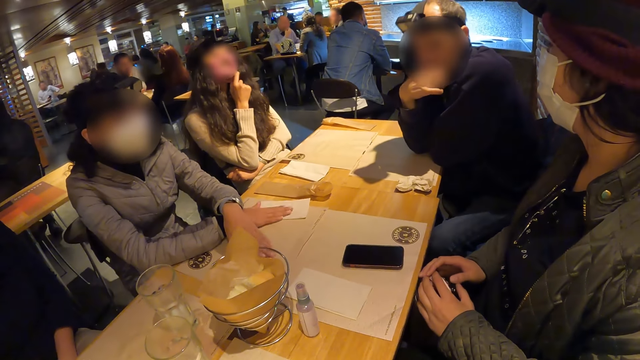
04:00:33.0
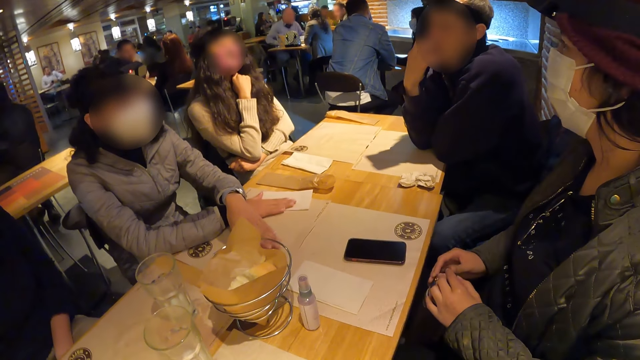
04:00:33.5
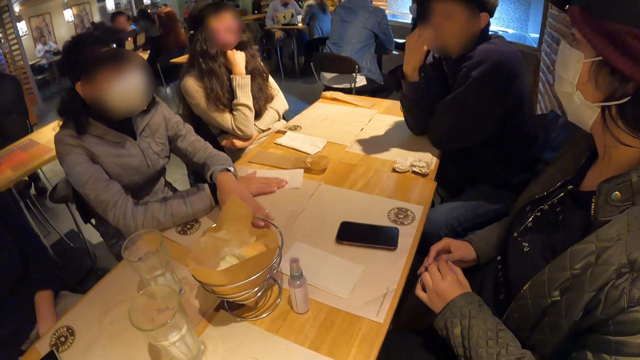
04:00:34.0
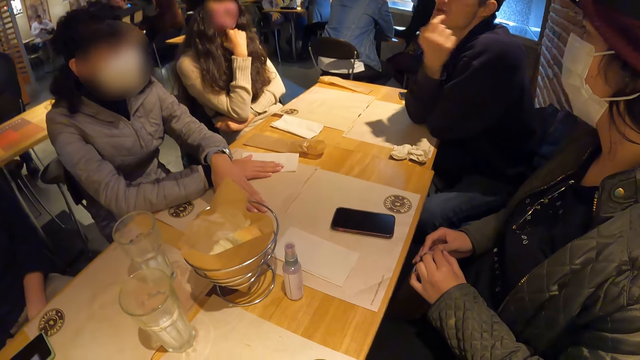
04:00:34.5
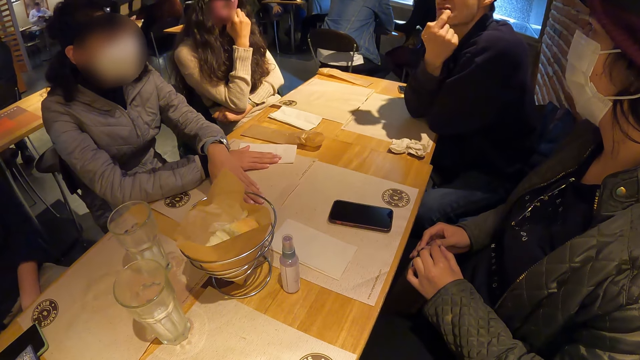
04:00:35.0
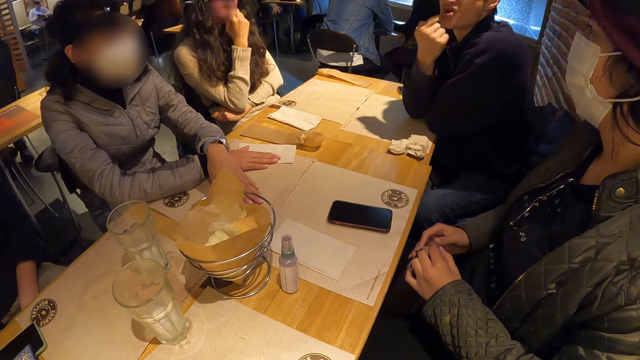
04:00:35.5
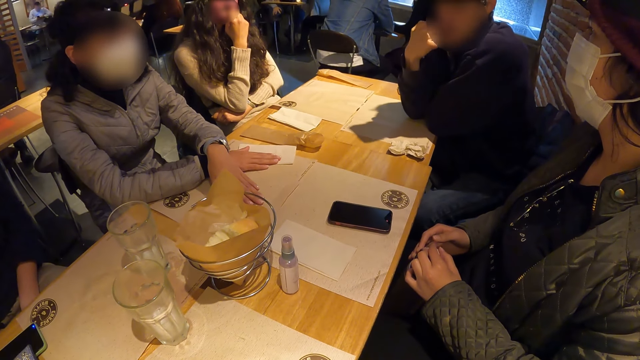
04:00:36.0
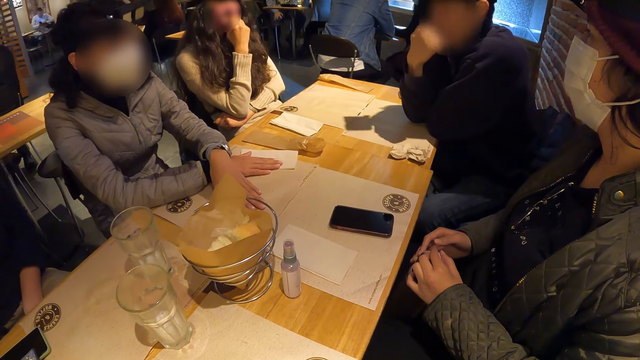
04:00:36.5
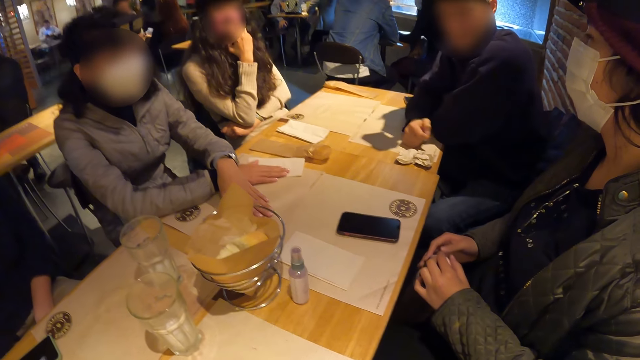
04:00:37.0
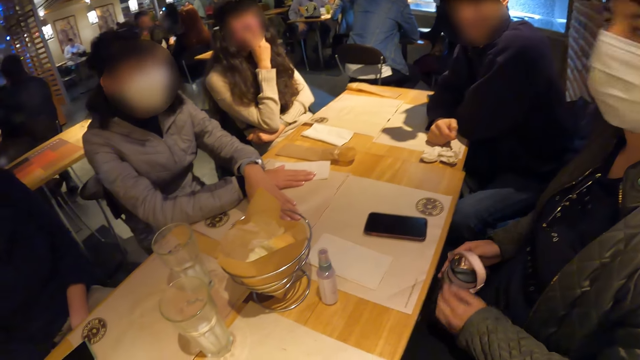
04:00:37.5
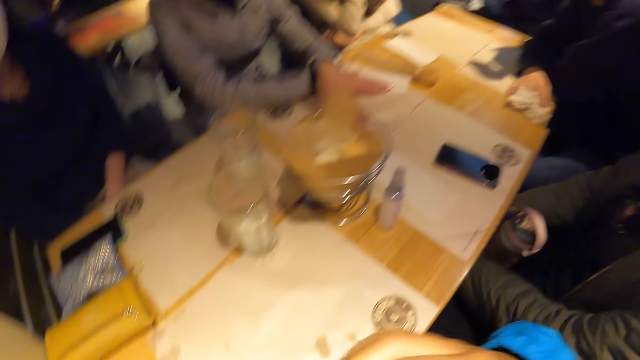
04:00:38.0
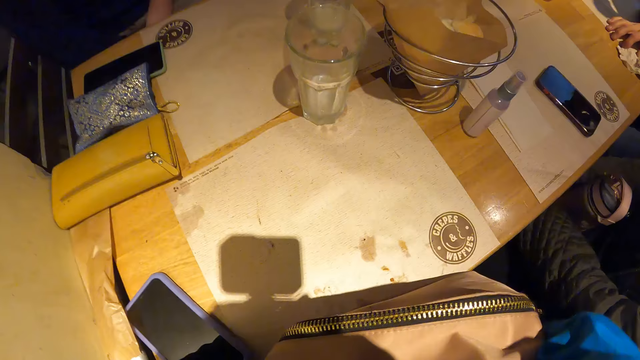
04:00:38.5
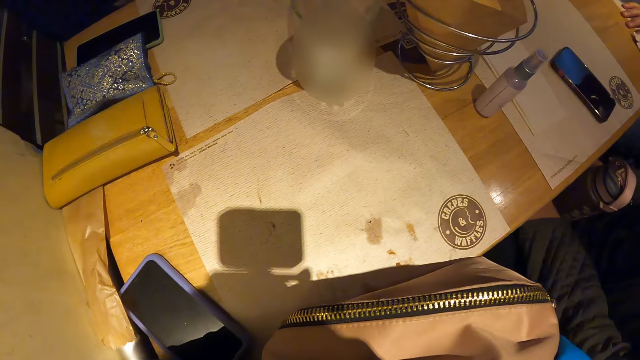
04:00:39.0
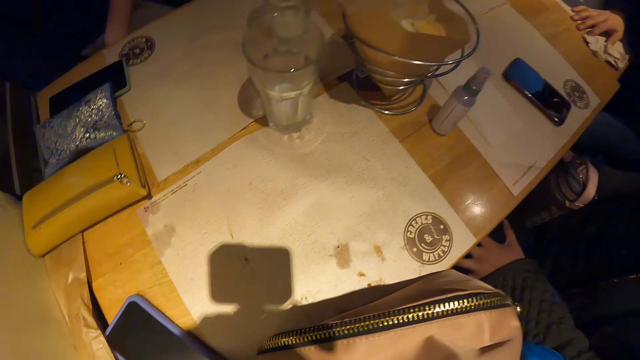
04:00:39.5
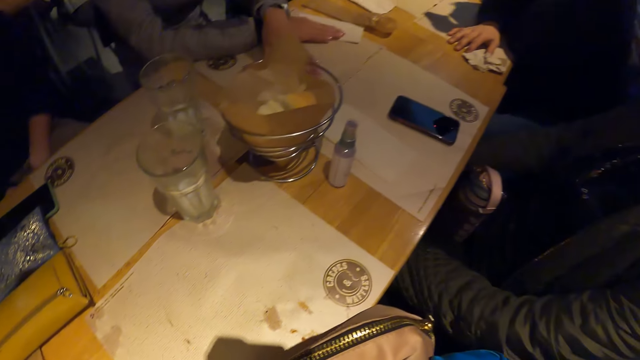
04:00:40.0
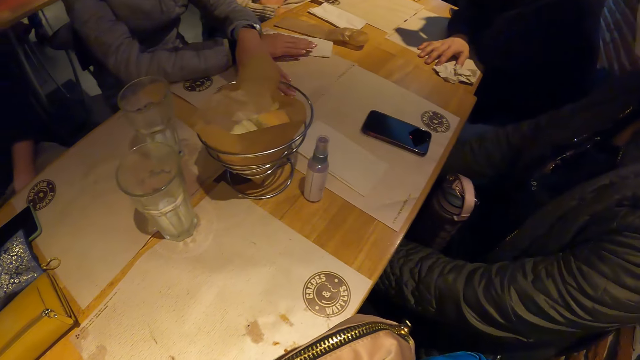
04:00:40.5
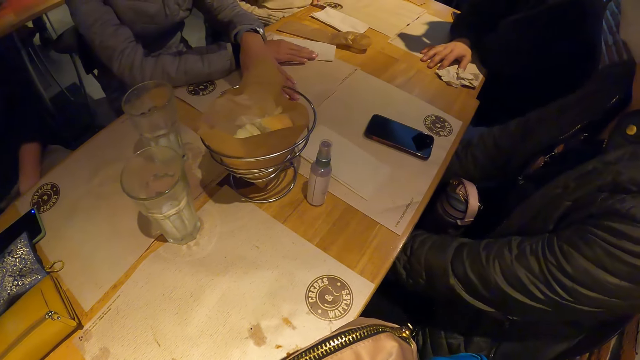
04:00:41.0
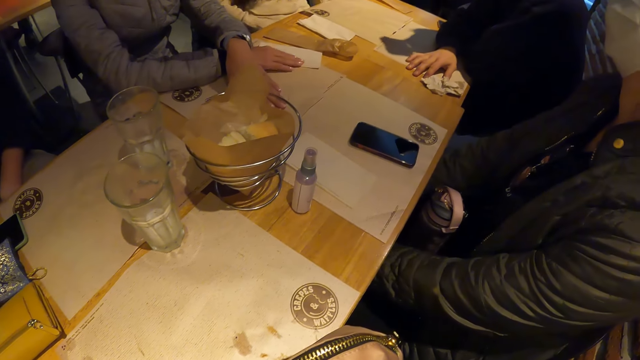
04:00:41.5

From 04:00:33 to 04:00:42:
The camera wearer looks at a man.

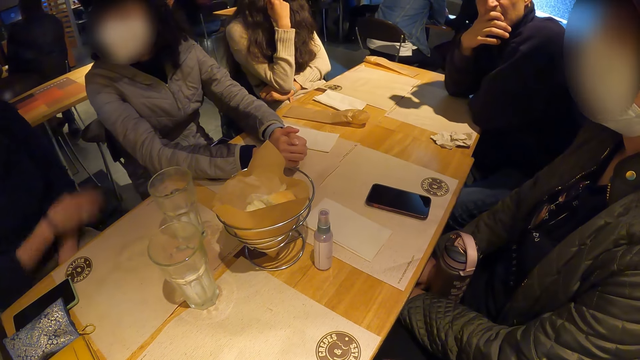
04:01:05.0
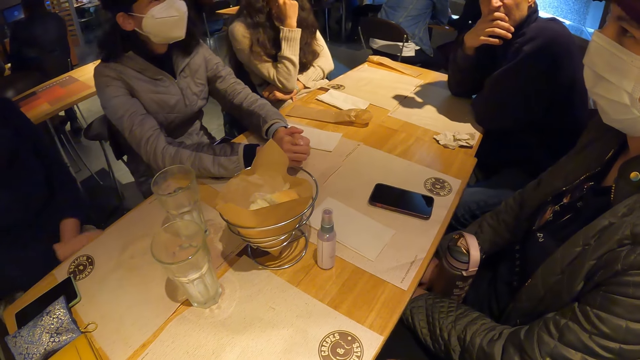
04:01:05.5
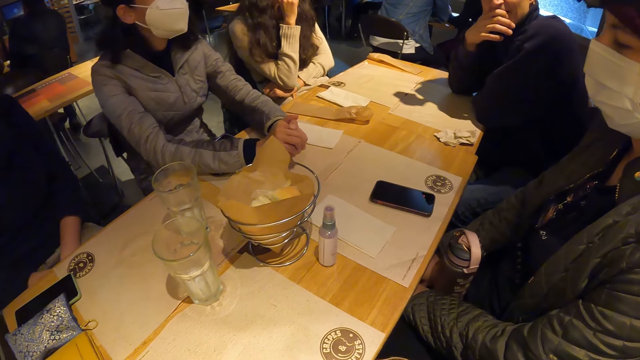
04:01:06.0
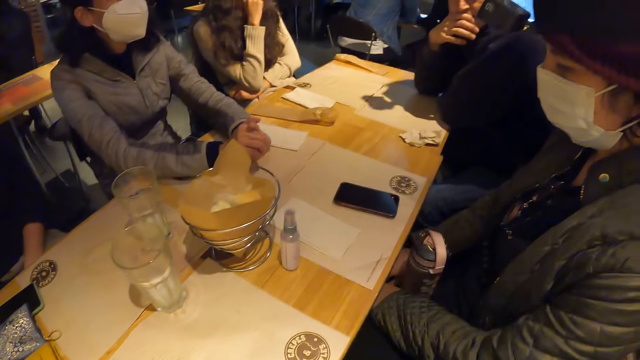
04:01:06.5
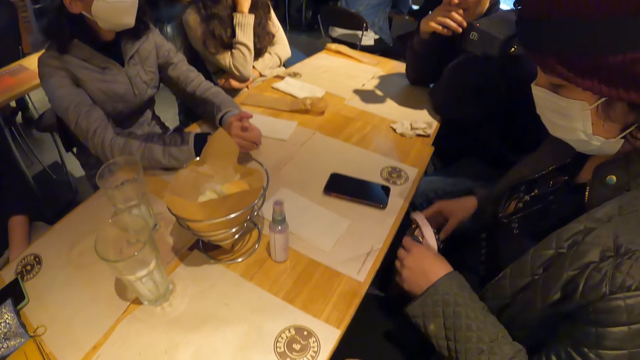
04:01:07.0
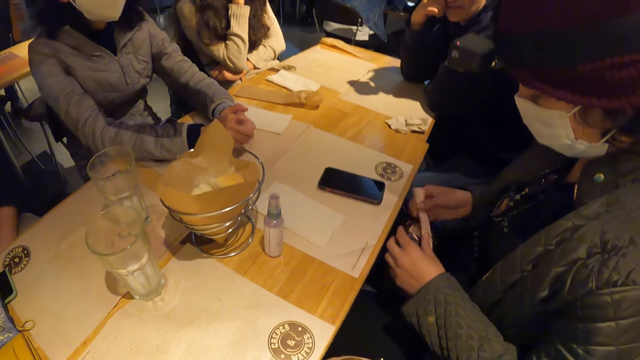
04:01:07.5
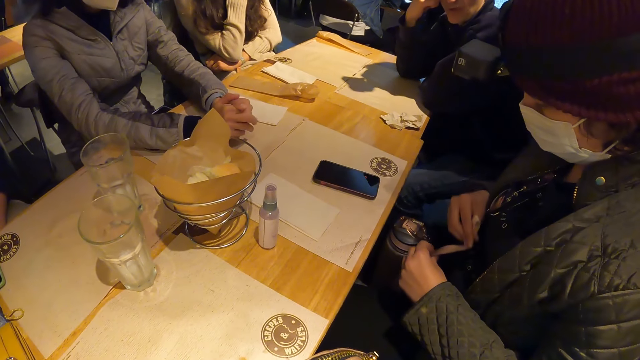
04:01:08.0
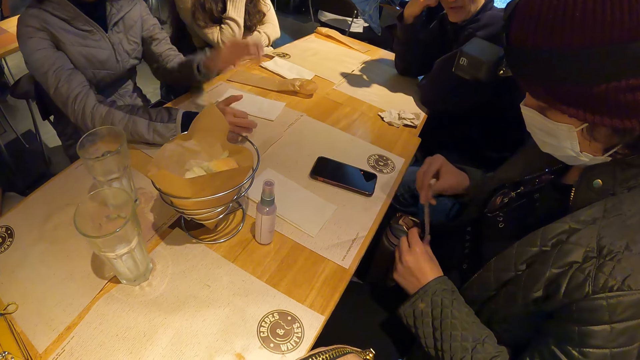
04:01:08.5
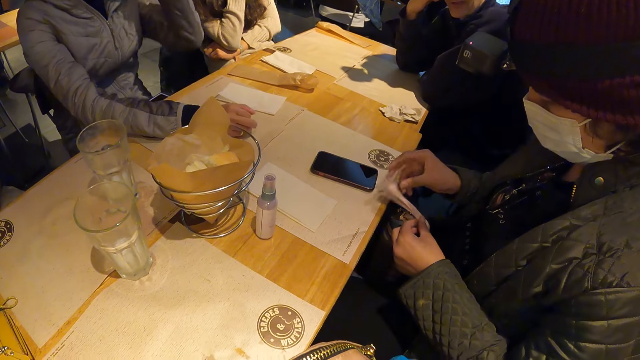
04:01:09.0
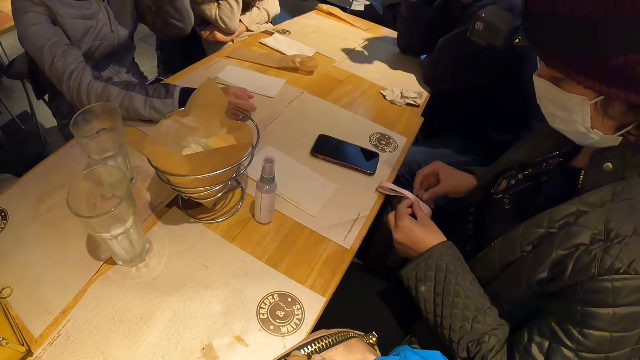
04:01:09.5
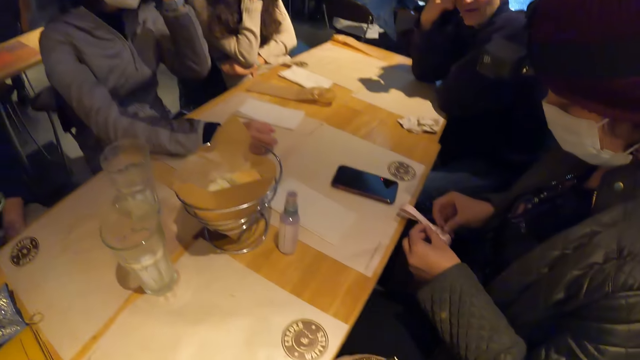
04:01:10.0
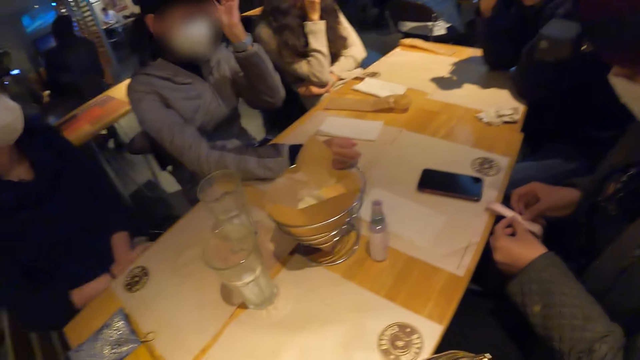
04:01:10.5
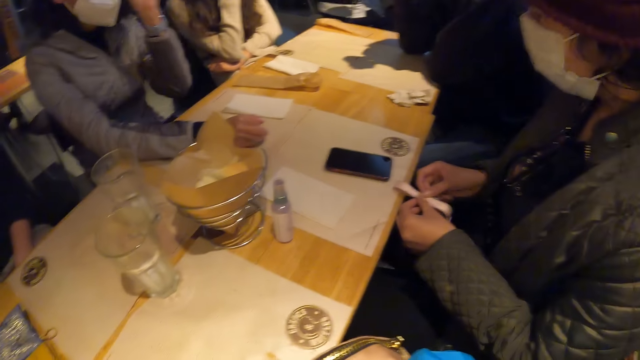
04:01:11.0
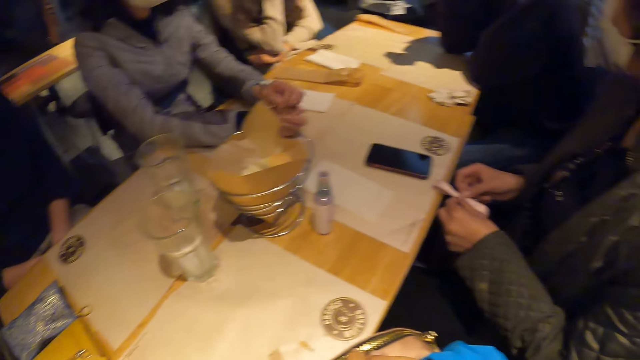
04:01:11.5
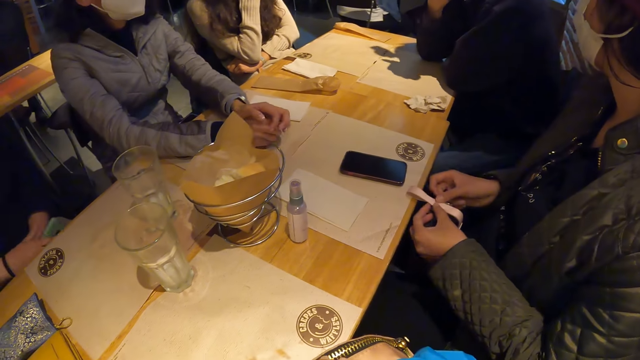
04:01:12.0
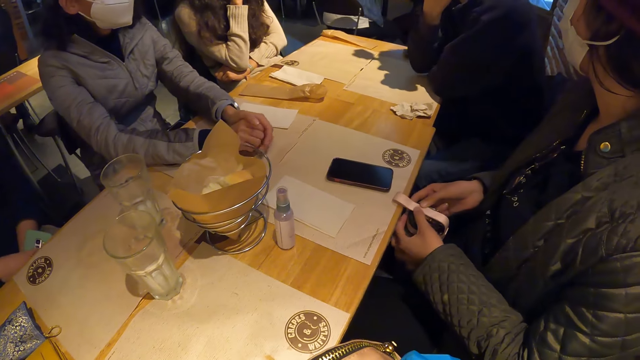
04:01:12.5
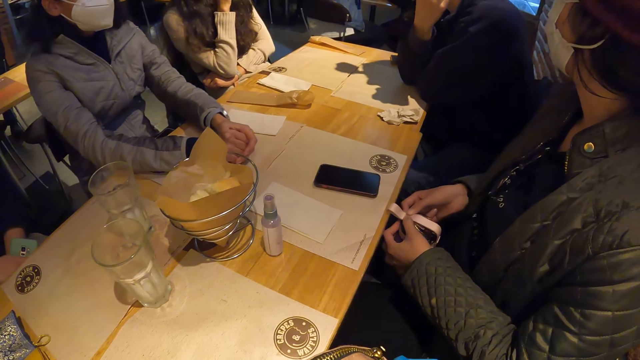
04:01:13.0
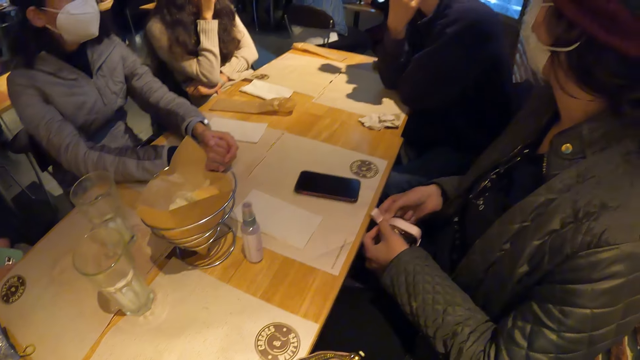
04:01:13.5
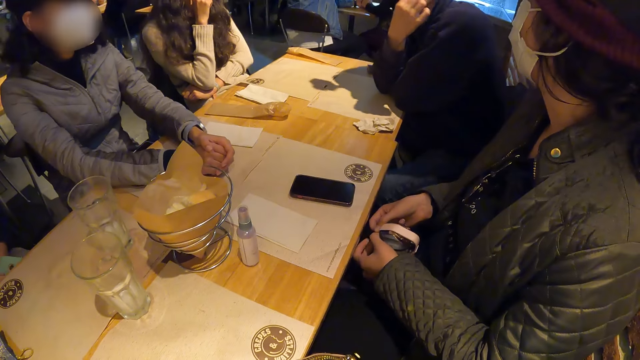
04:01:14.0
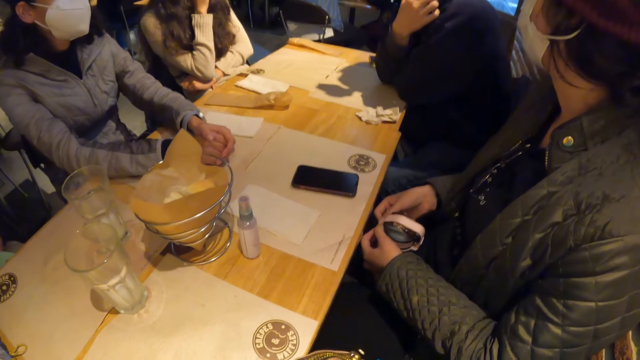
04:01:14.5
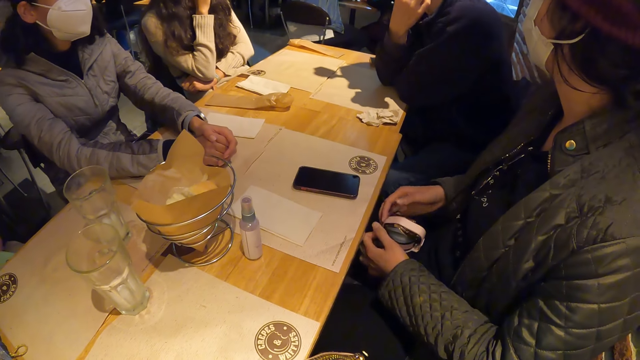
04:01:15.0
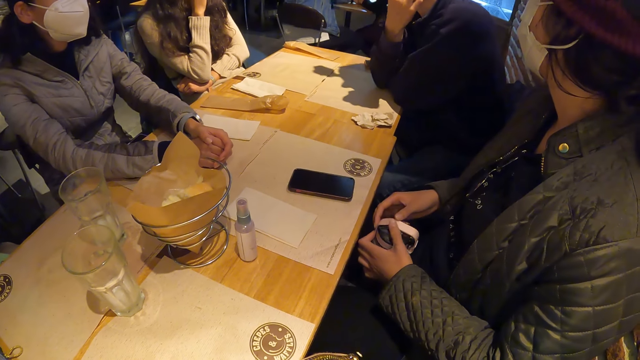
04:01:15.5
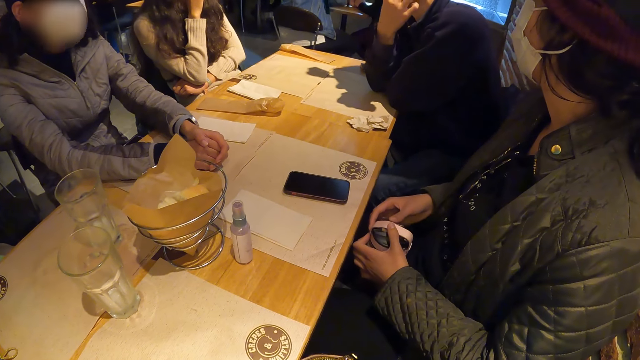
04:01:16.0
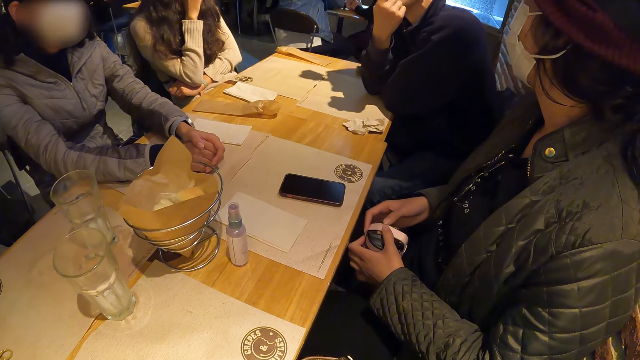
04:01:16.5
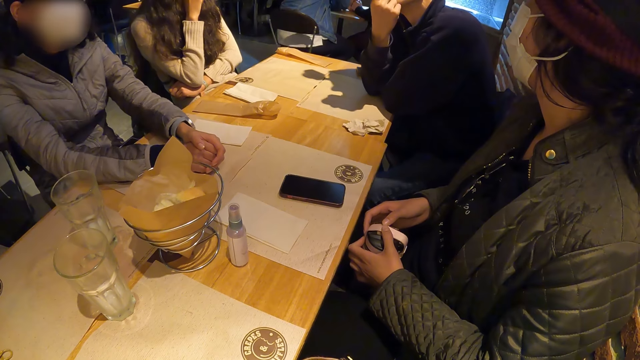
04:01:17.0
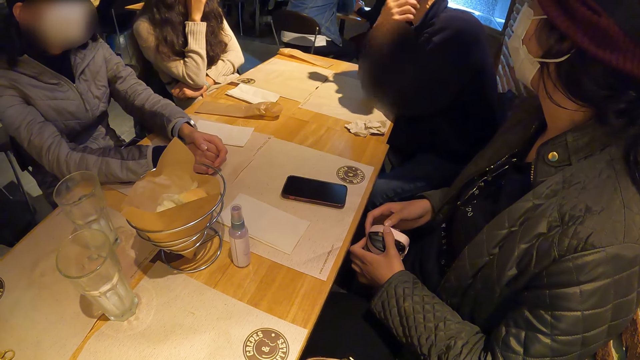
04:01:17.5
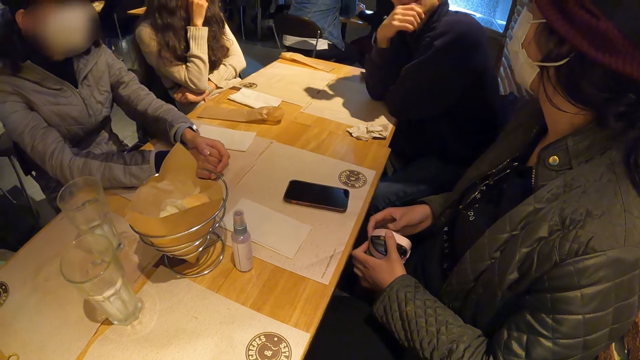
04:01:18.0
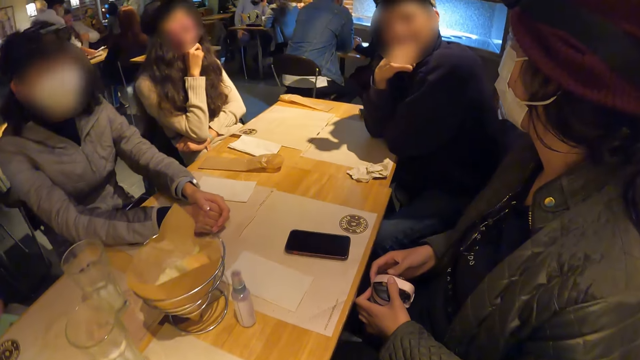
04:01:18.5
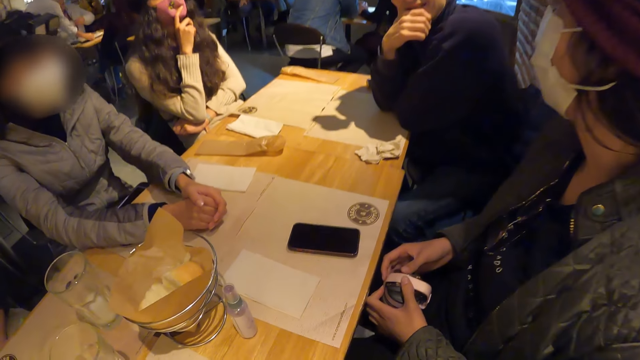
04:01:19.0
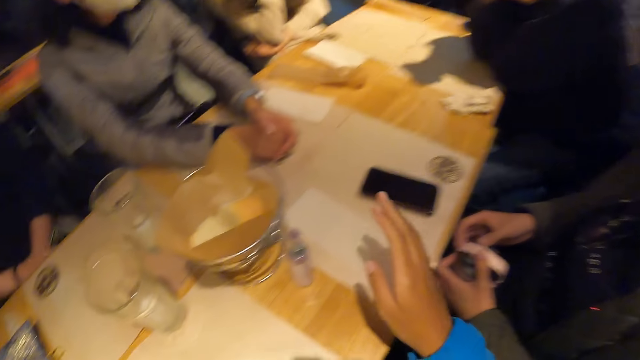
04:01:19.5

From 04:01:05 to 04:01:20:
A woman holds the strap of a water bottle with both hands. The woman looks at a man.
